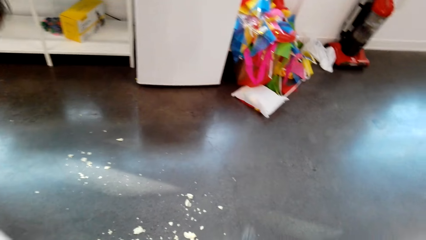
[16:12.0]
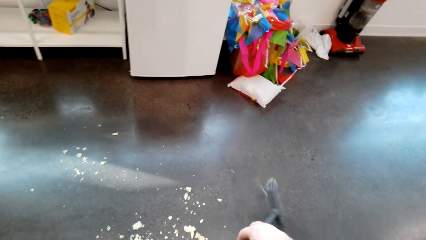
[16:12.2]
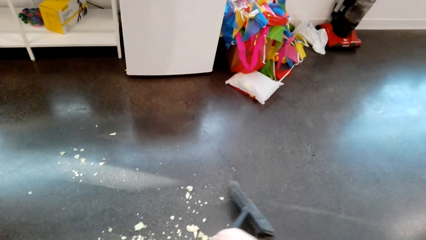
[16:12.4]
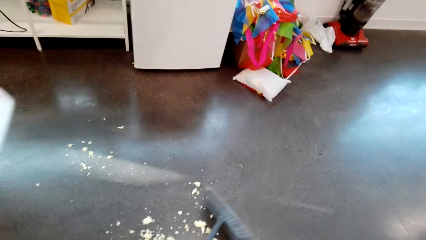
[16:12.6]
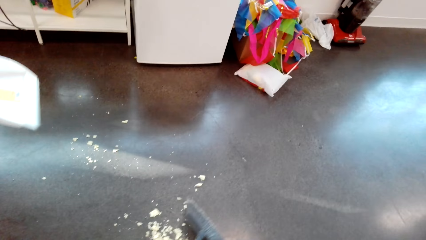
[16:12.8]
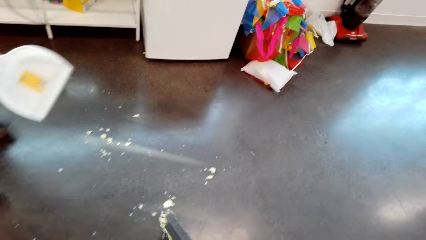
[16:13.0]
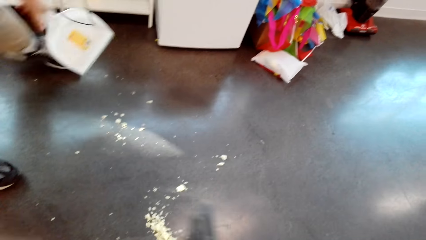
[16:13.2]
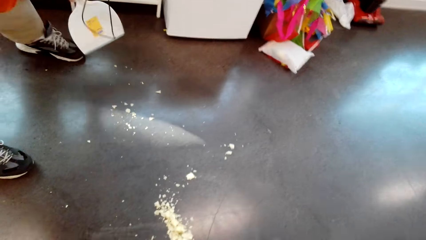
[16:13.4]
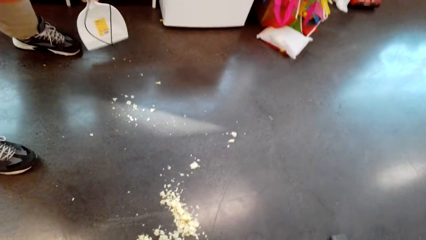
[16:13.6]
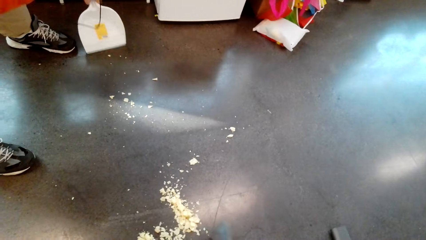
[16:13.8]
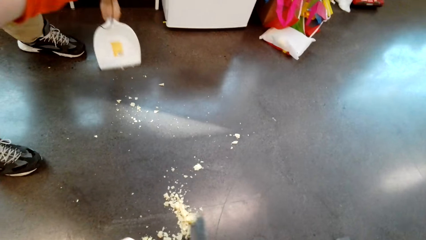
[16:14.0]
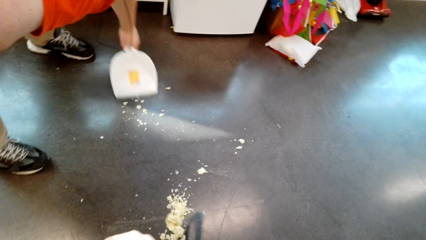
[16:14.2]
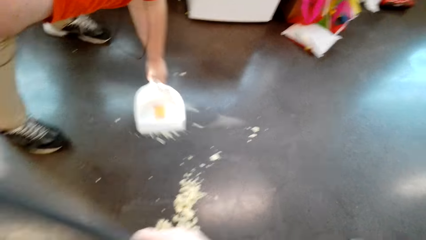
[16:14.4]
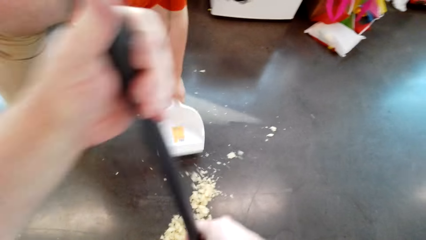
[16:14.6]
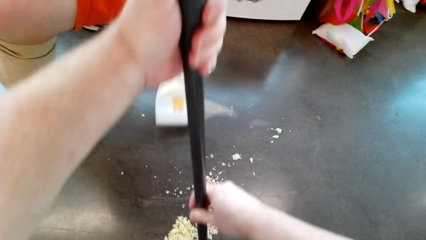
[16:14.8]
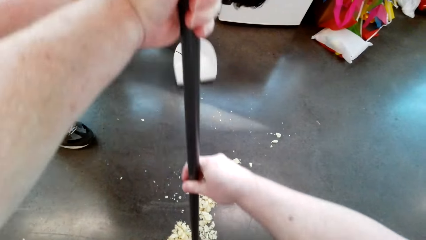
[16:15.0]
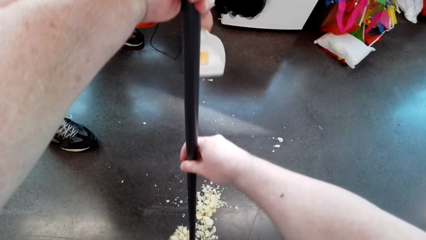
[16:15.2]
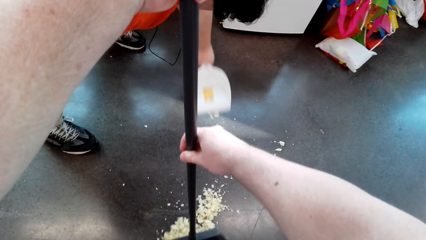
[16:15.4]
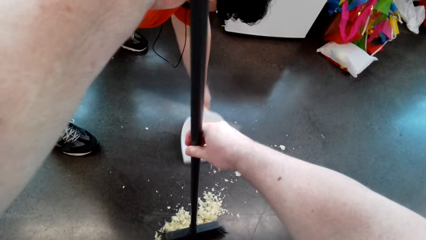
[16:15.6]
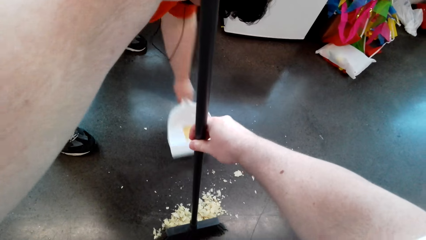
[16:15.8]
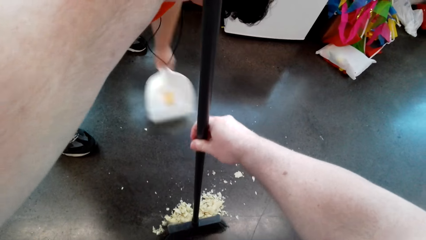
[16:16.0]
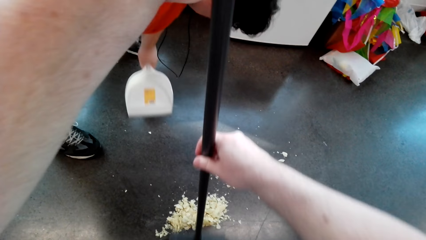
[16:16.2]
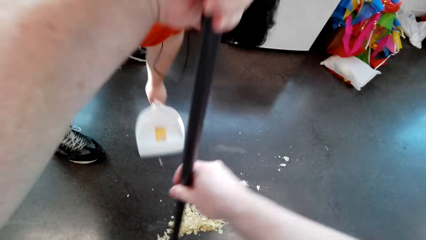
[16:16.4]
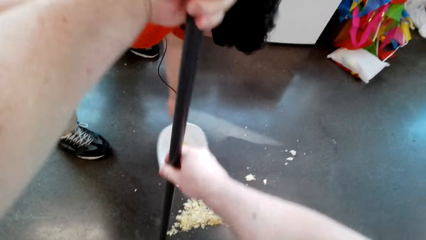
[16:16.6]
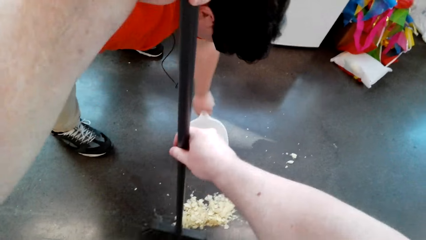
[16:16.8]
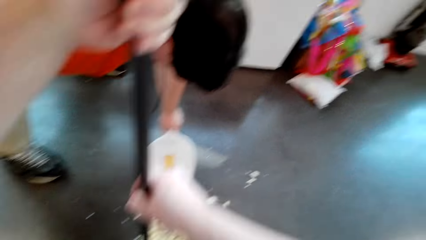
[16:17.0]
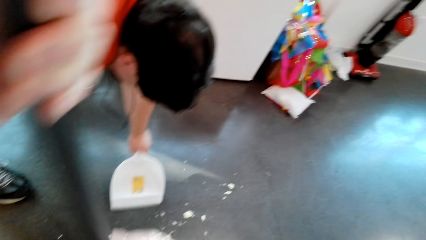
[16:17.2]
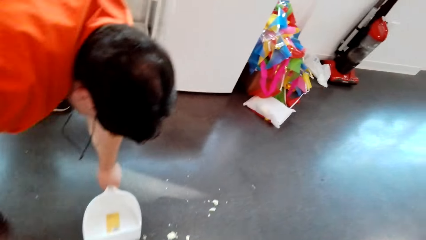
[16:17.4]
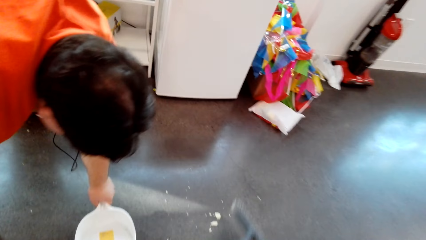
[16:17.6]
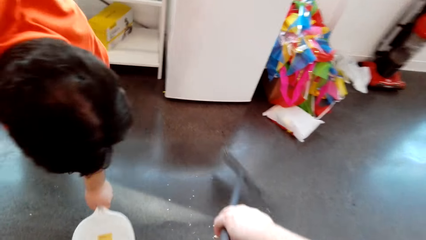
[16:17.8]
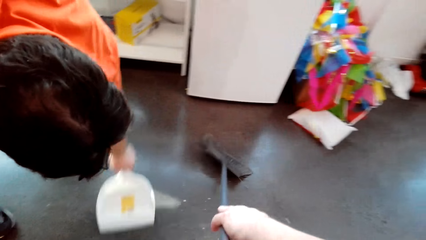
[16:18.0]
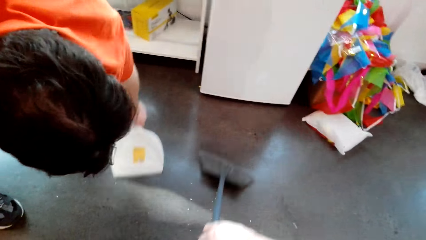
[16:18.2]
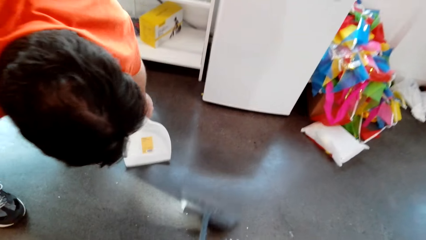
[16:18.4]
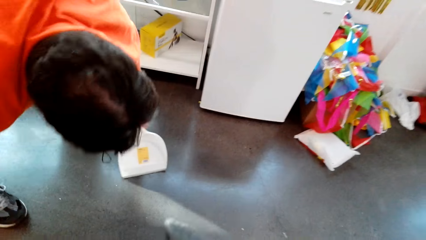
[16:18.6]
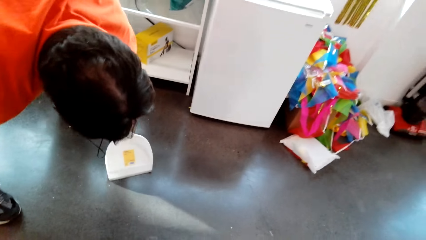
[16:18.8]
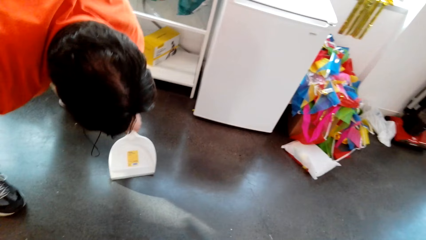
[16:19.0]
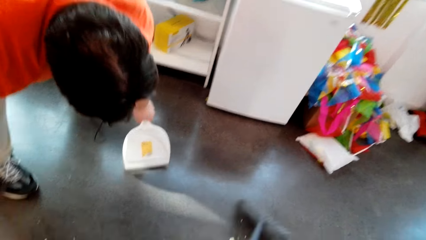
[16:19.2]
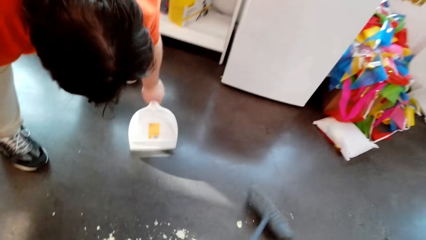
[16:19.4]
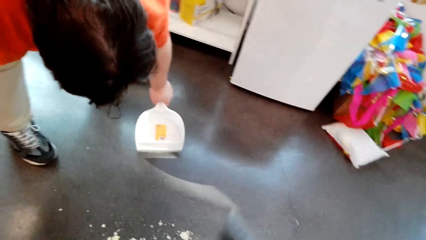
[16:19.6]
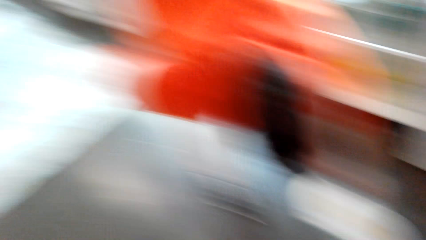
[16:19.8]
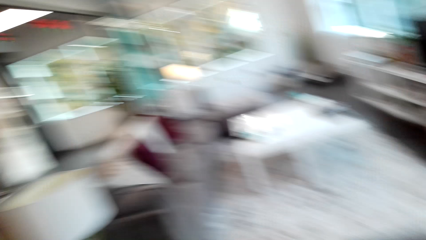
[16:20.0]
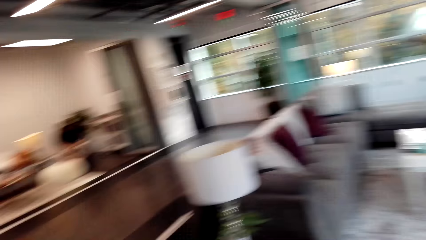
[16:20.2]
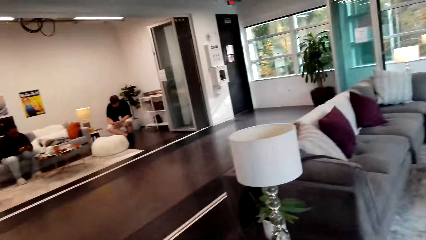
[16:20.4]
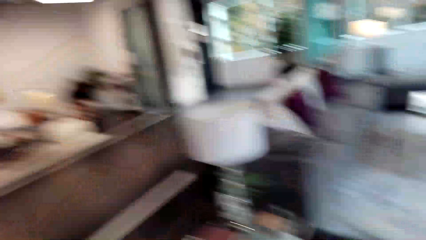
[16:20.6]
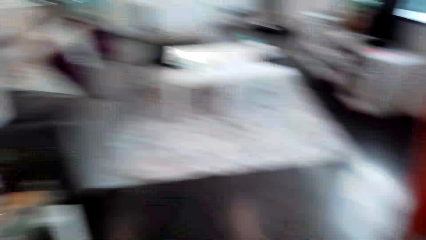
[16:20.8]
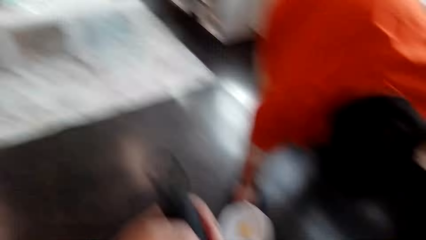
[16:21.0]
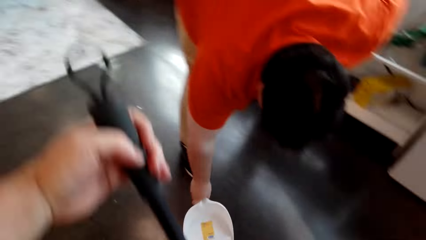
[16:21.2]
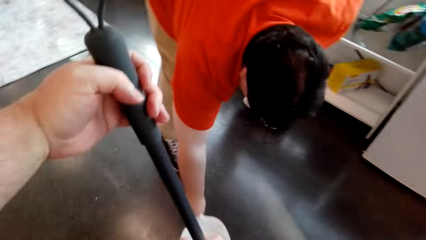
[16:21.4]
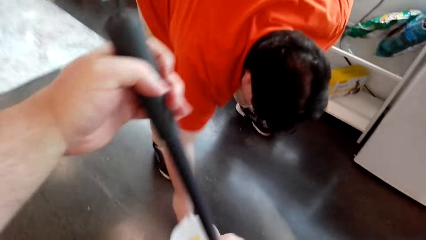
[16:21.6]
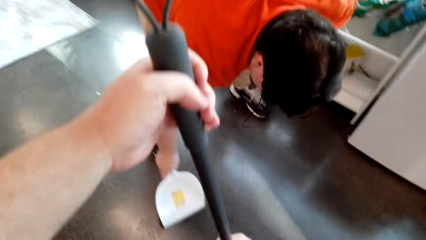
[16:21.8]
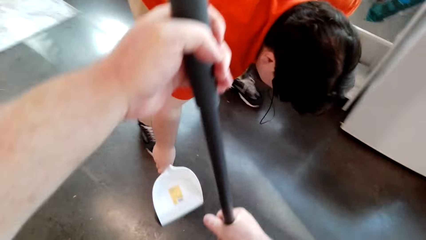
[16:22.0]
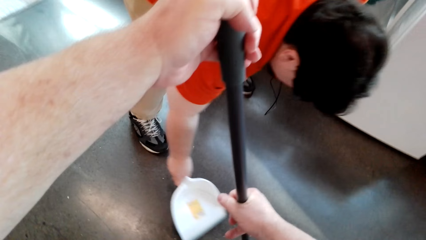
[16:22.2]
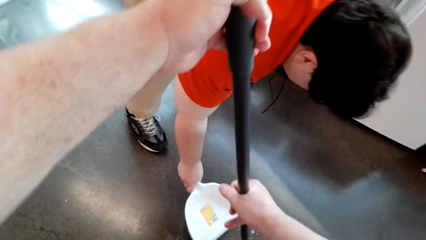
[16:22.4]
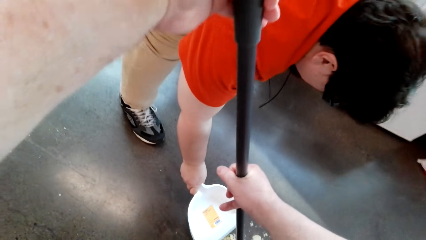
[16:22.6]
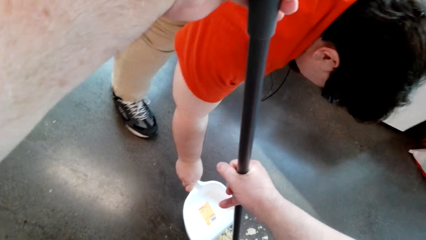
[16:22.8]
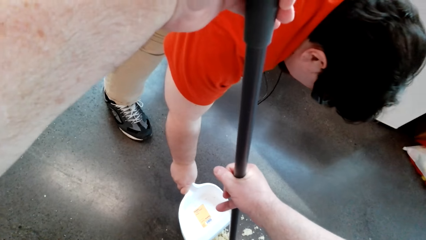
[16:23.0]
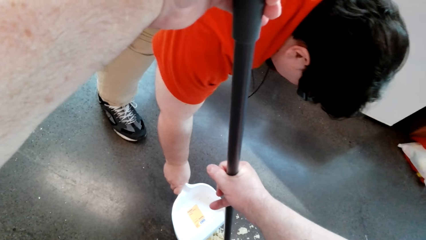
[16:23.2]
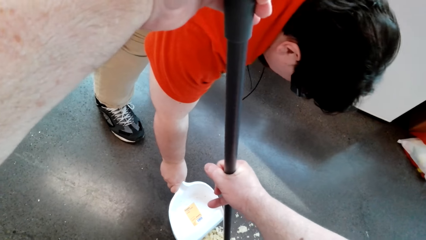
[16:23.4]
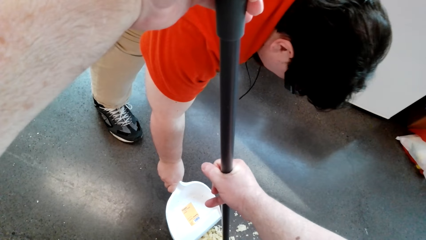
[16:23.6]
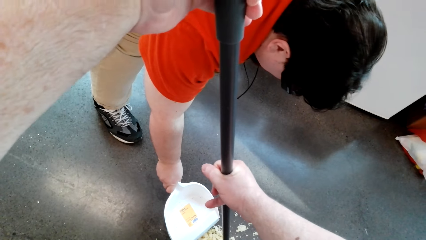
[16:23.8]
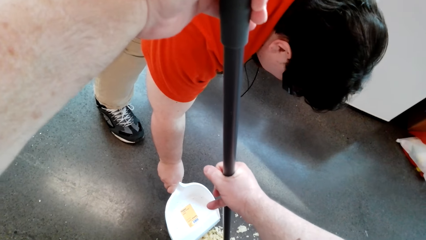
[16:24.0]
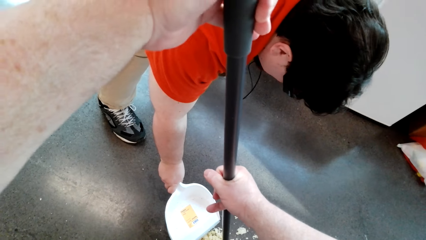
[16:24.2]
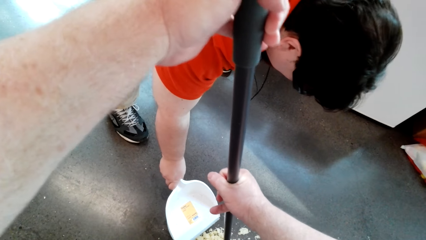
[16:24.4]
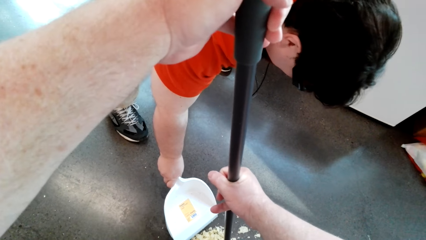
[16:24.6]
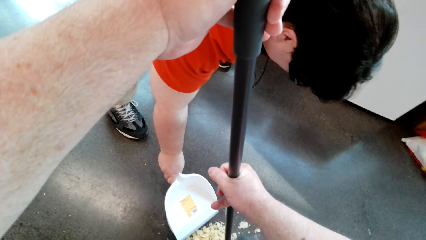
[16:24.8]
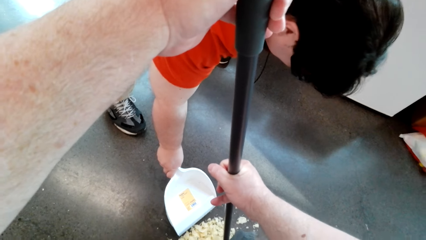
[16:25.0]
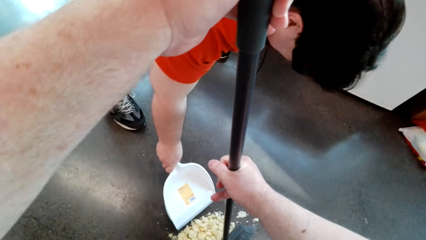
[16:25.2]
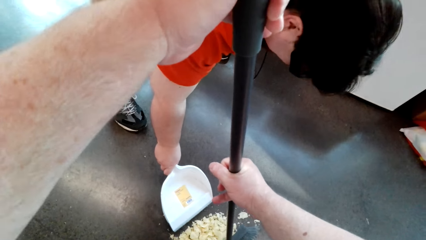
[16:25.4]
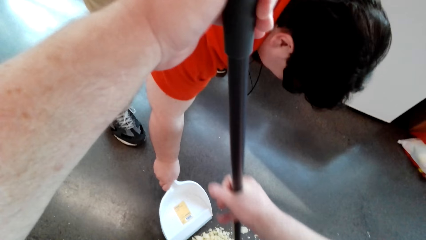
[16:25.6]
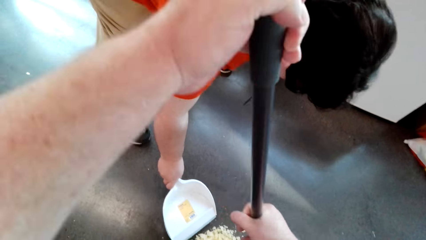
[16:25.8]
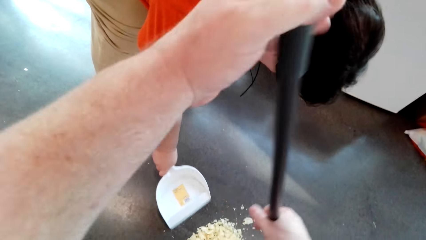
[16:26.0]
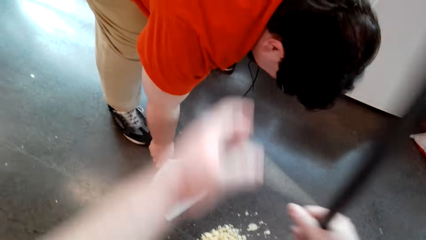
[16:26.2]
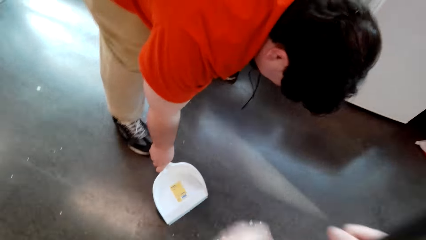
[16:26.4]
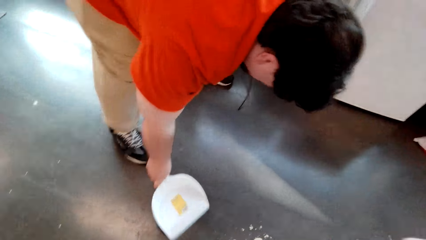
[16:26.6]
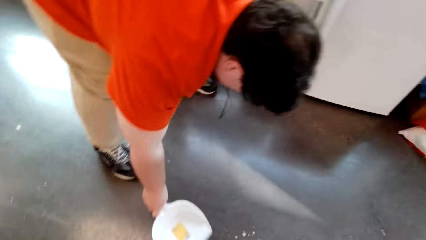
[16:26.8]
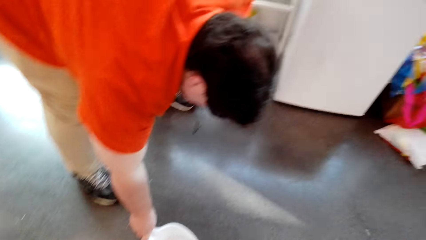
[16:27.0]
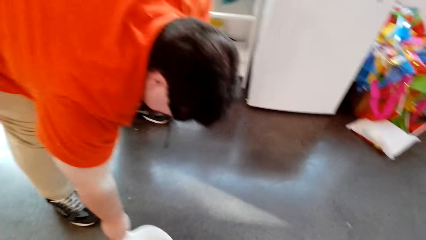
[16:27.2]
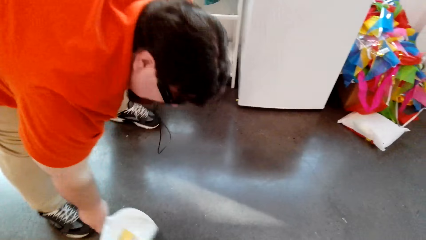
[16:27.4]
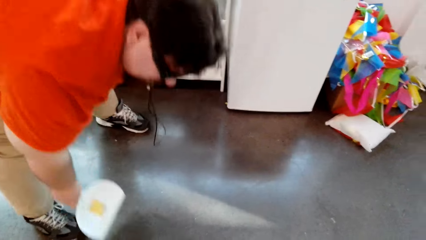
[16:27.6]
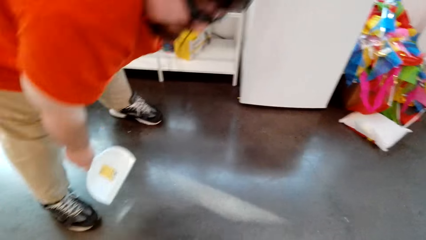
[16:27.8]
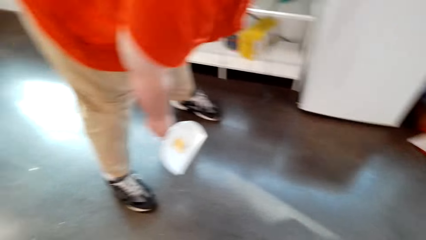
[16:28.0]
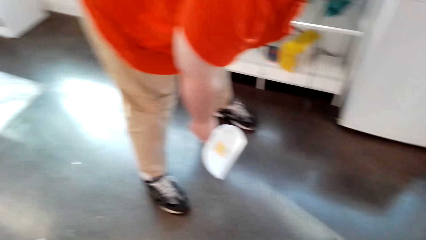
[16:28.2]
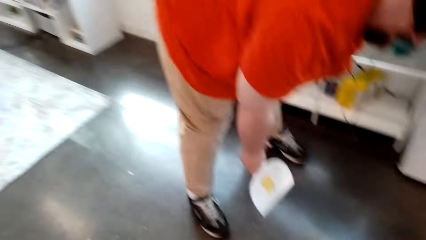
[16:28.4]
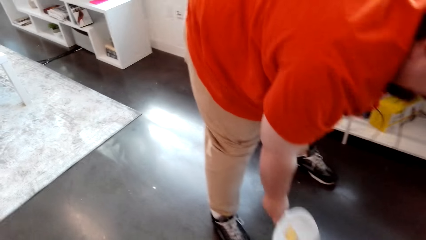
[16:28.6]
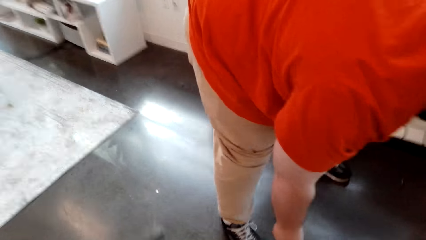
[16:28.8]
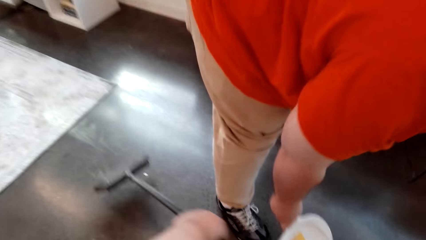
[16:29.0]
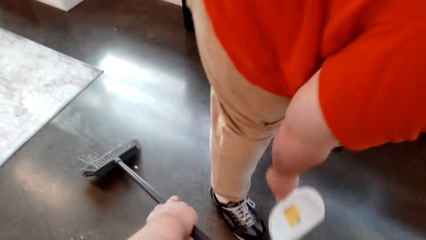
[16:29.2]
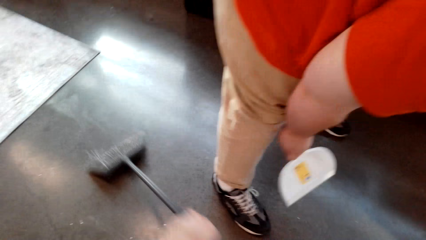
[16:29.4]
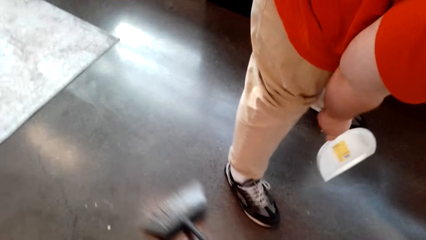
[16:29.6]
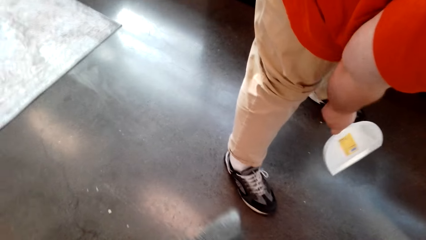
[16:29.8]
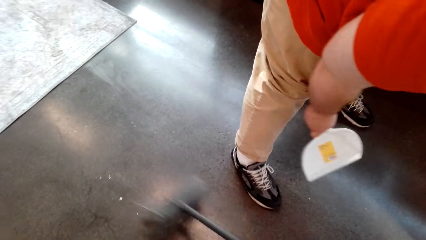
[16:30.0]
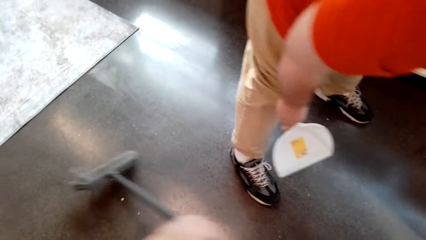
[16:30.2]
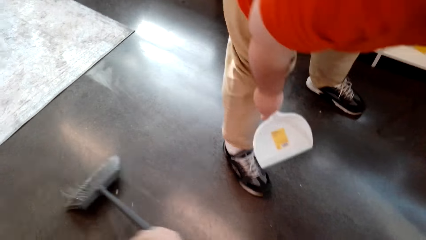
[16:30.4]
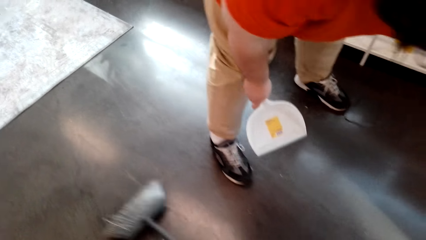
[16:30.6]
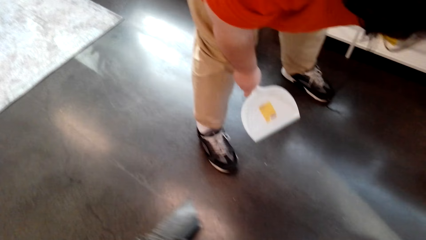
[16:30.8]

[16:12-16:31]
The camera wearer sweeps the floor with the broom. A man collects the dirt with a dustpan. The camera wearer sweeps the floor. The man collects the dirt with the dustpan. The camera wearer sweeps the floor. They look around the room, look at the dirt. The man glances at the dirt. The camera wearer sweeps the floor.
